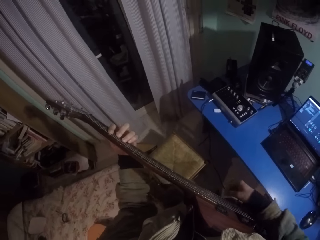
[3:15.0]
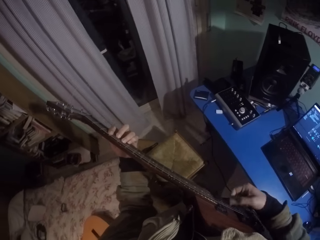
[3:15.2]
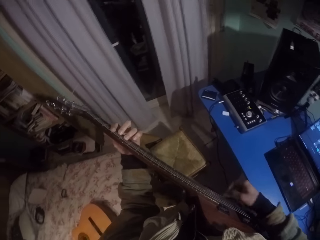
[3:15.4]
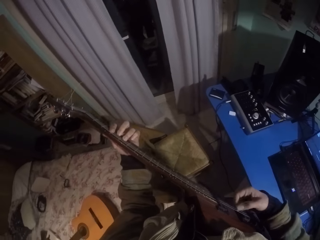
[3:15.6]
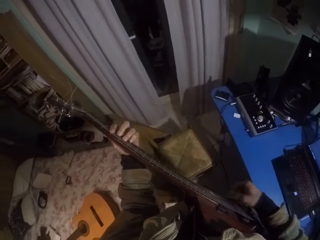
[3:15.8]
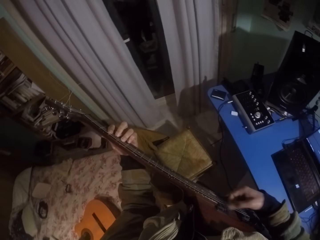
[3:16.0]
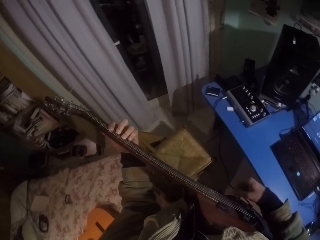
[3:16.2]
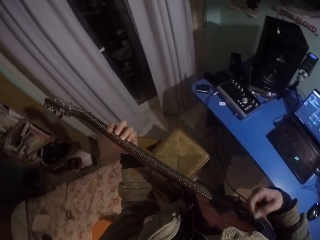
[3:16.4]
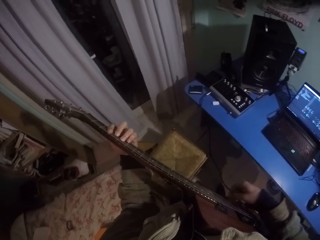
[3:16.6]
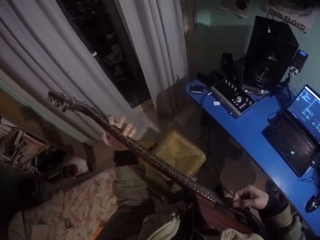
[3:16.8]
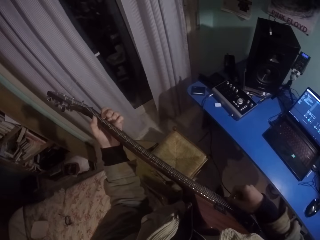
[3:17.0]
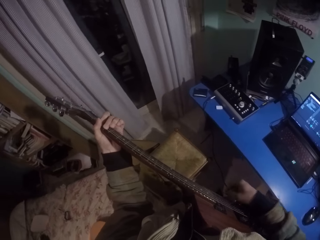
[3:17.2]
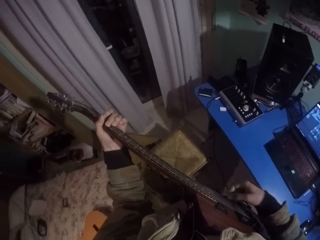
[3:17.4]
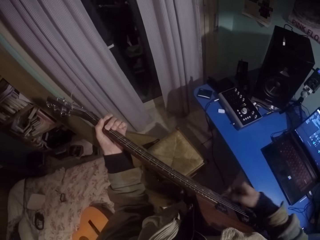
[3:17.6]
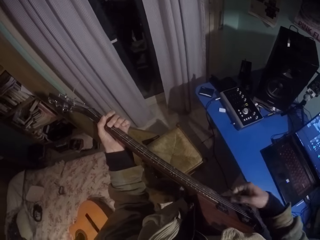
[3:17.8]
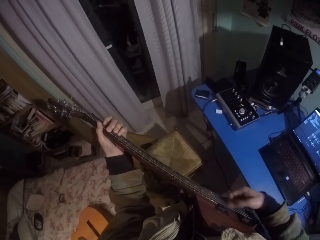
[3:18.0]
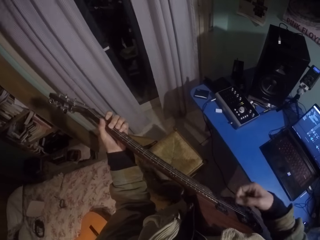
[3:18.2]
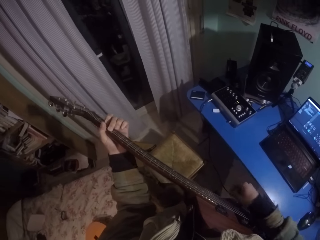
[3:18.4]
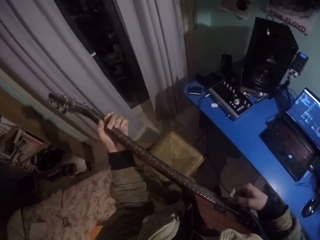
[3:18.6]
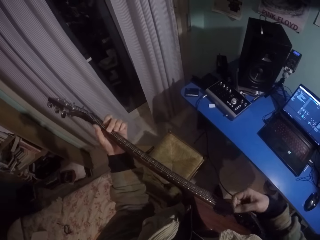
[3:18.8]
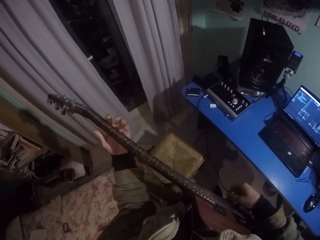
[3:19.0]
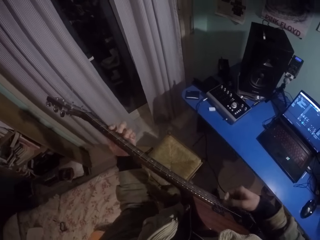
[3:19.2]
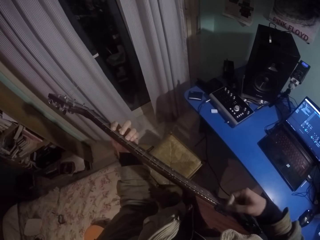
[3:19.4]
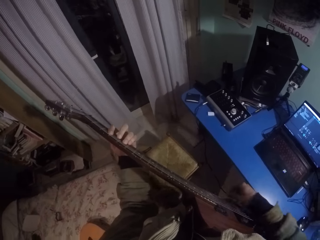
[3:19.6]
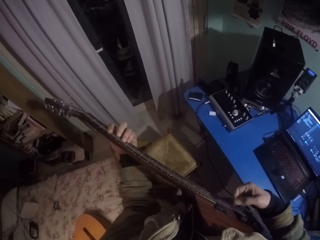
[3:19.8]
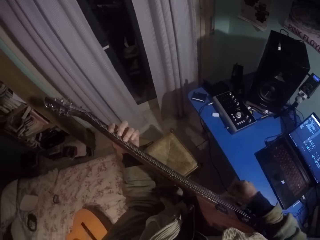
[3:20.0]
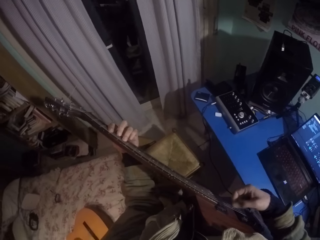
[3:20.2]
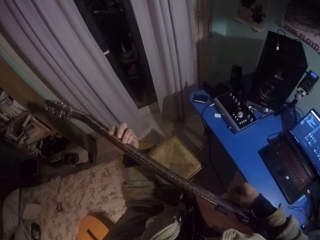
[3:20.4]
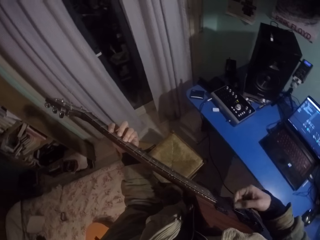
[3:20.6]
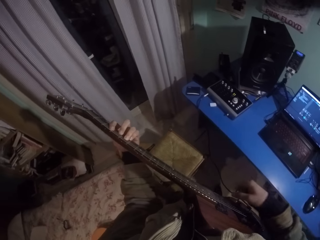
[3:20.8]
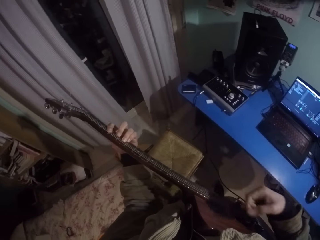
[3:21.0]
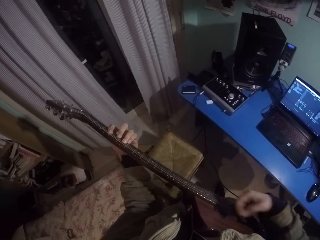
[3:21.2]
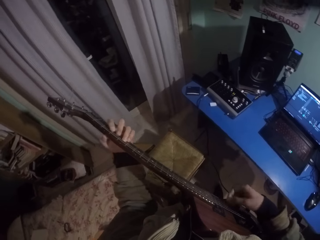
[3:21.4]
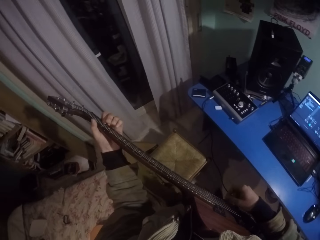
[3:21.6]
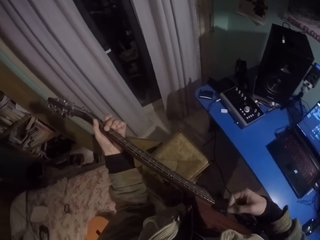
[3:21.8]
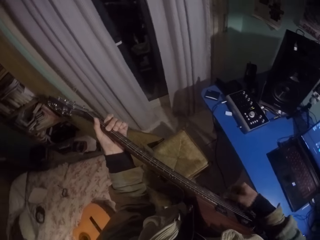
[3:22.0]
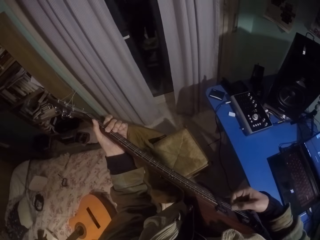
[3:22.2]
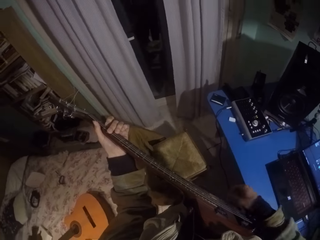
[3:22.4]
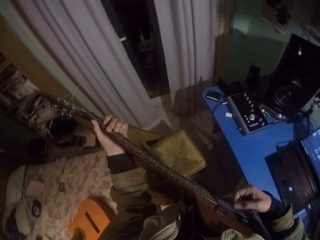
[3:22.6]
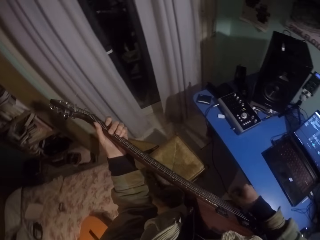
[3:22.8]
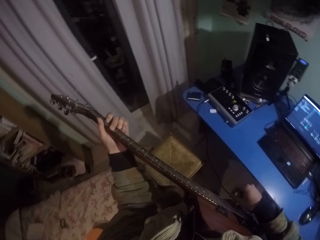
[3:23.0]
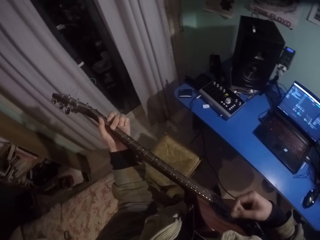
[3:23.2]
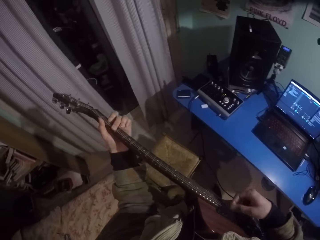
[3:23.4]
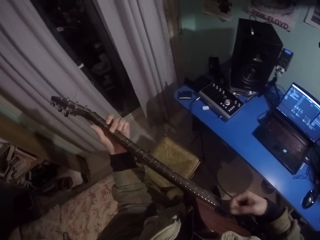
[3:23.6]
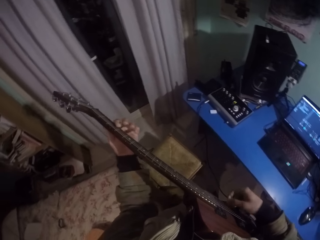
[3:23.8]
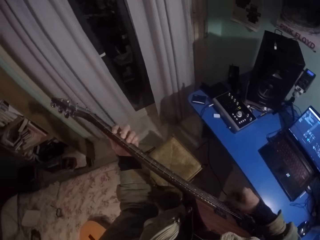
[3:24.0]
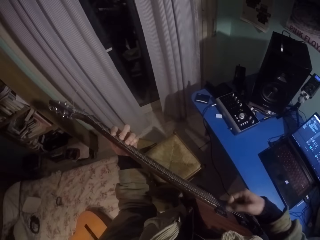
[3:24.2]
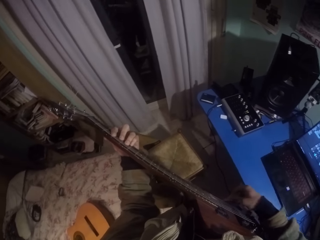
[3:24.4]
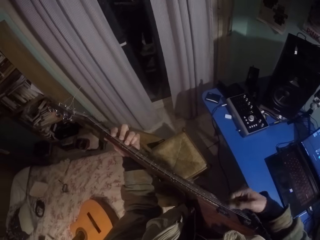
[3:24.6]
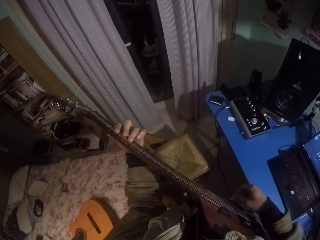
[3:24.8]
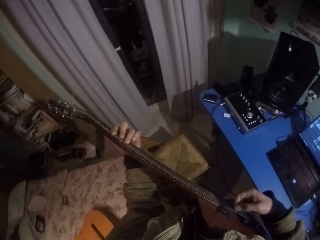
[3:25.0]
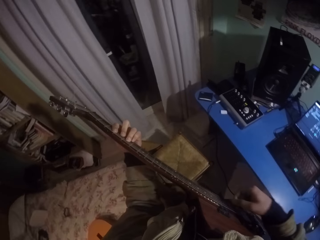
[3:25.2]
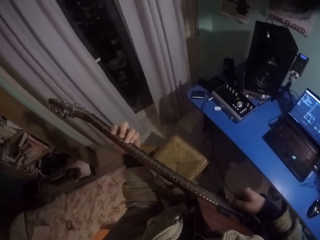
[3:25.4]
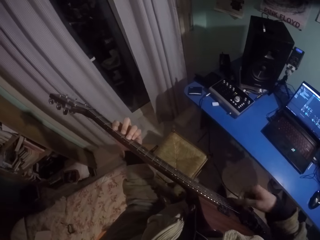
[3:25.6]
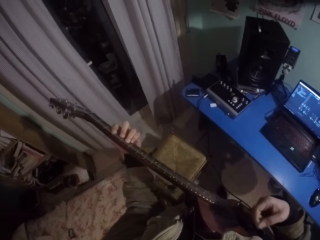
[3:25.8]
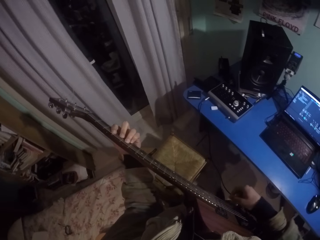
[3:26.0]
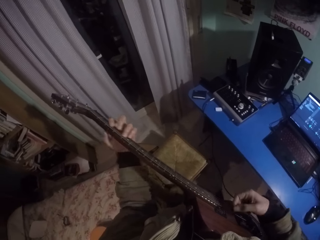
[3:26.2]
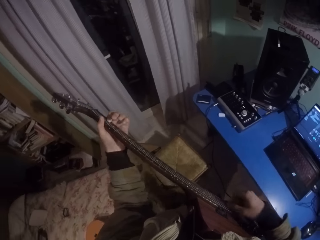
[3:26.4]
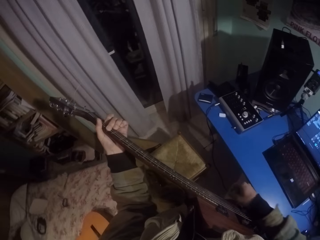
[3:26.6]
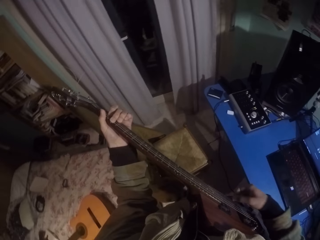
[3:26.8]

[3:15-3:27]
The camera wearer moves his left hand to the other side of the fretboard. He moves his right hand on the frets. He moves his left hand upwards on the fretboard. He moves his right hand on the frets. He moves his left hand to the other side of the fretboard. He moves his right hand on the frets. He moves his left hand upwards on the fretboard. He moves his right hand on the frets. He moves his left hand to the other side of the fretboard. He moves his right hand on the frets.

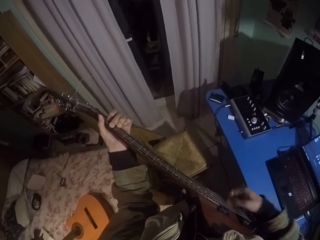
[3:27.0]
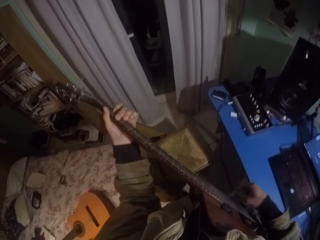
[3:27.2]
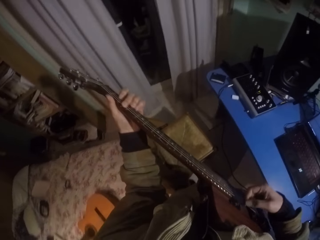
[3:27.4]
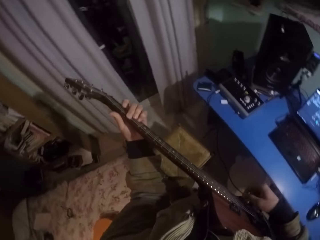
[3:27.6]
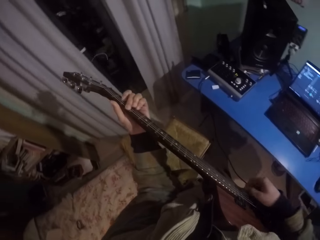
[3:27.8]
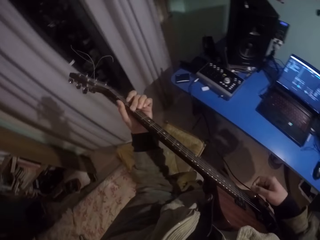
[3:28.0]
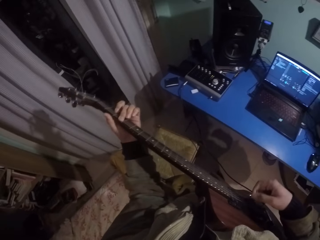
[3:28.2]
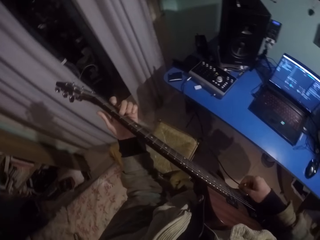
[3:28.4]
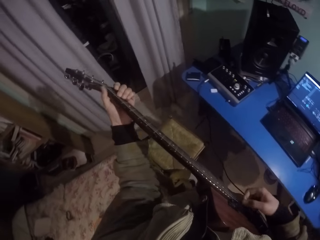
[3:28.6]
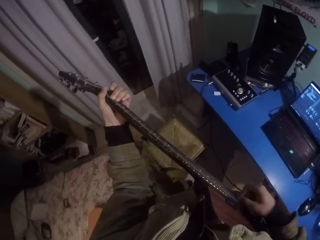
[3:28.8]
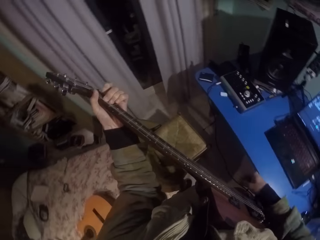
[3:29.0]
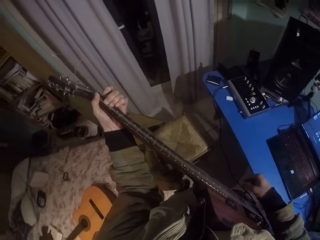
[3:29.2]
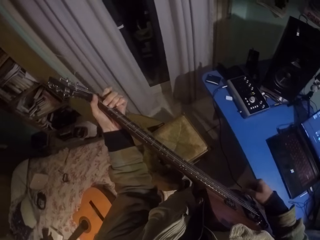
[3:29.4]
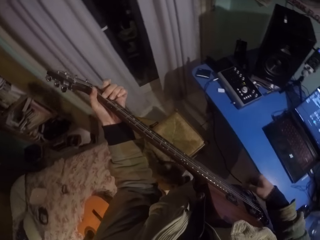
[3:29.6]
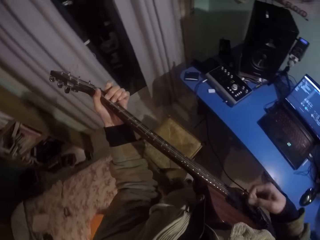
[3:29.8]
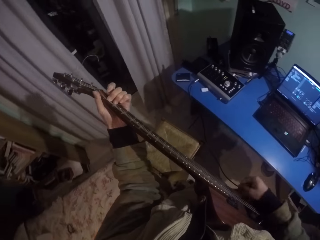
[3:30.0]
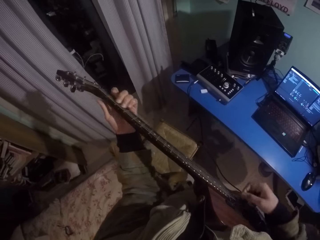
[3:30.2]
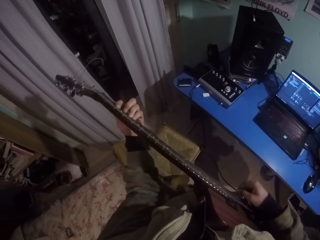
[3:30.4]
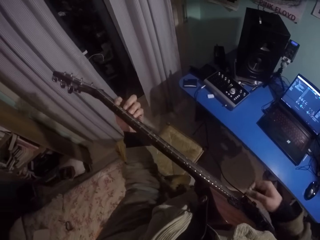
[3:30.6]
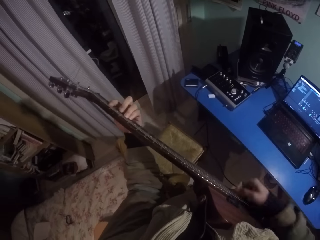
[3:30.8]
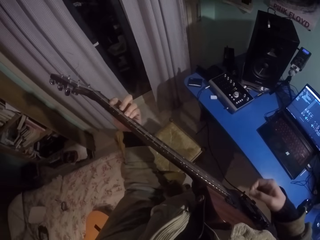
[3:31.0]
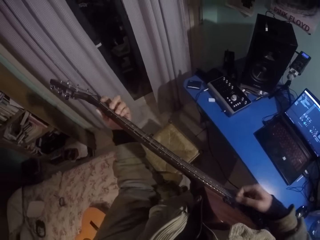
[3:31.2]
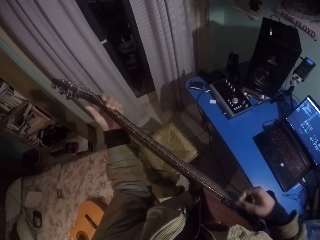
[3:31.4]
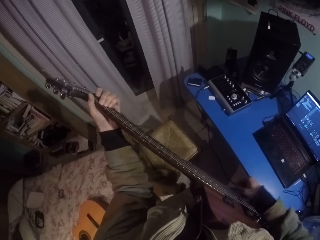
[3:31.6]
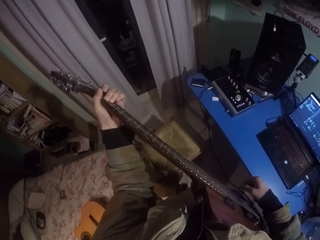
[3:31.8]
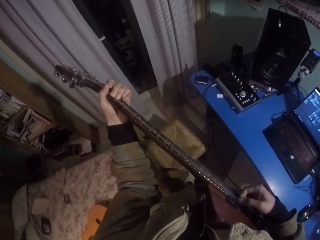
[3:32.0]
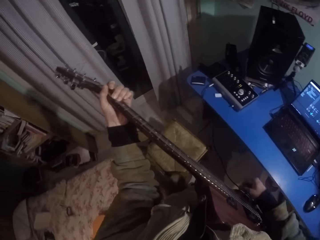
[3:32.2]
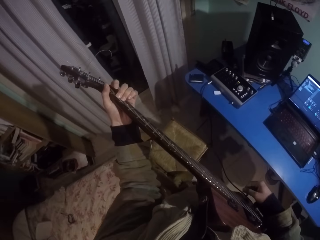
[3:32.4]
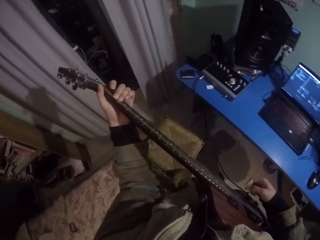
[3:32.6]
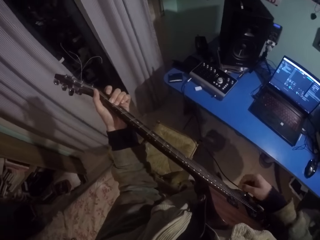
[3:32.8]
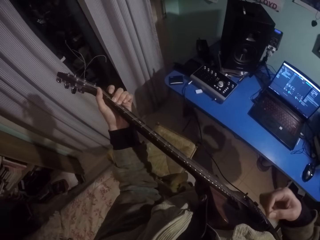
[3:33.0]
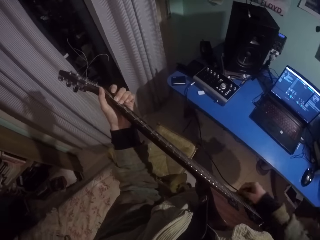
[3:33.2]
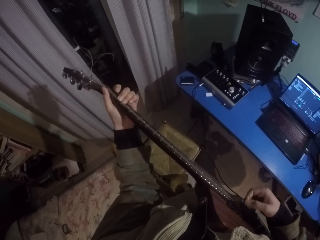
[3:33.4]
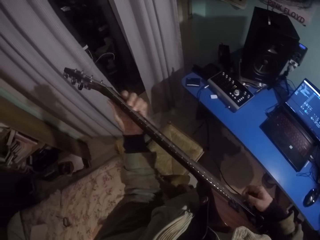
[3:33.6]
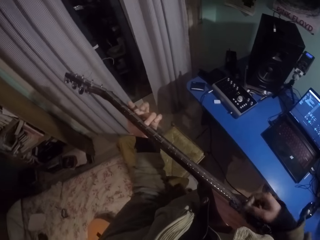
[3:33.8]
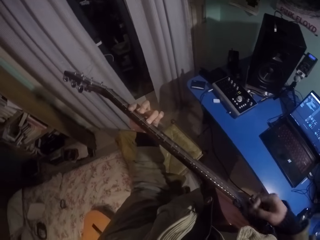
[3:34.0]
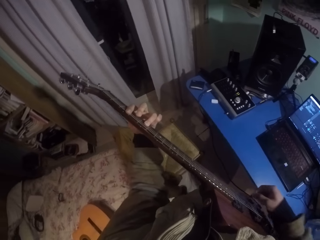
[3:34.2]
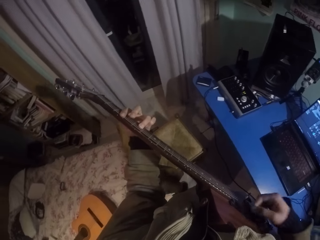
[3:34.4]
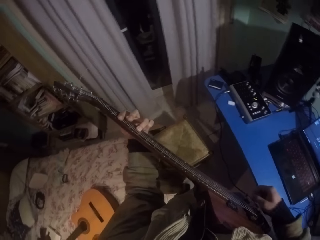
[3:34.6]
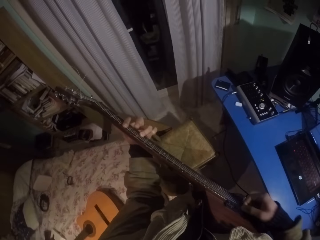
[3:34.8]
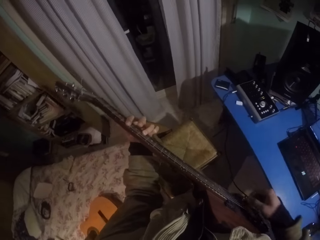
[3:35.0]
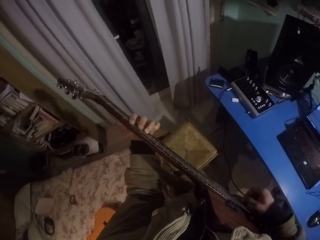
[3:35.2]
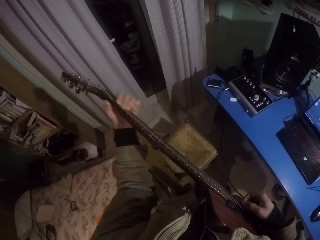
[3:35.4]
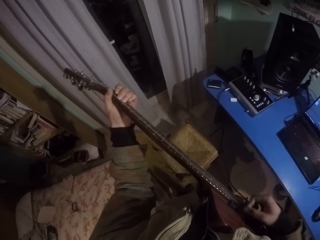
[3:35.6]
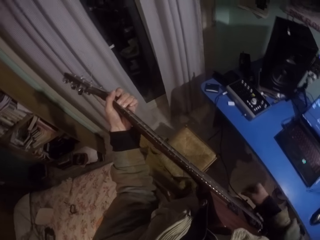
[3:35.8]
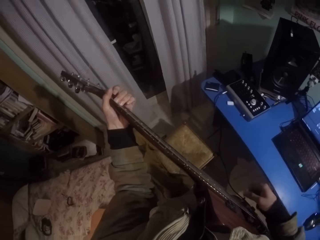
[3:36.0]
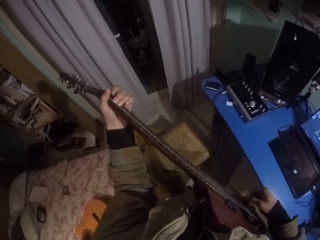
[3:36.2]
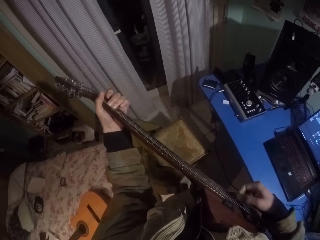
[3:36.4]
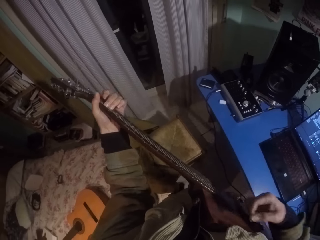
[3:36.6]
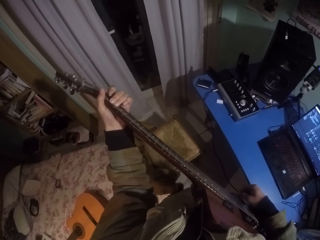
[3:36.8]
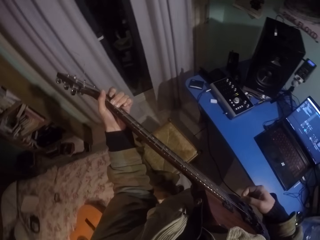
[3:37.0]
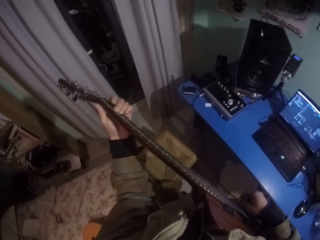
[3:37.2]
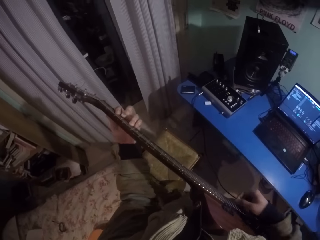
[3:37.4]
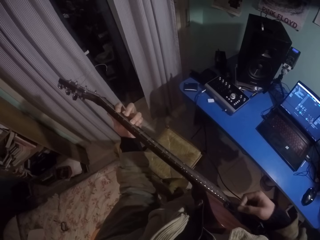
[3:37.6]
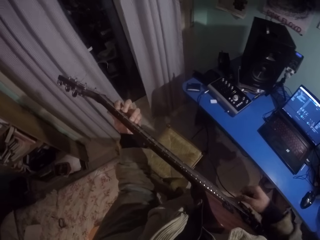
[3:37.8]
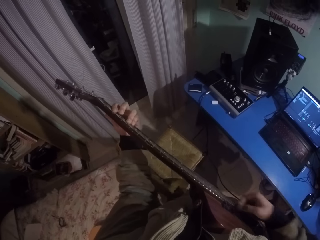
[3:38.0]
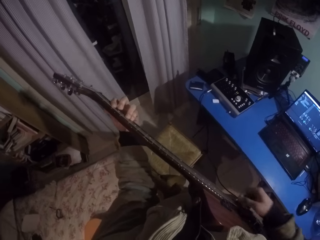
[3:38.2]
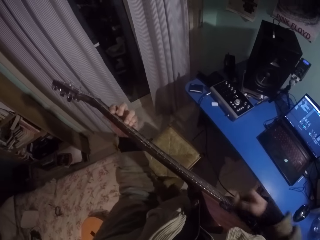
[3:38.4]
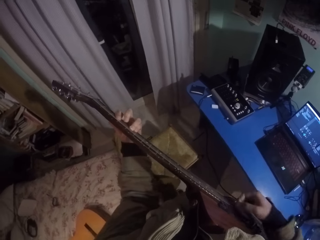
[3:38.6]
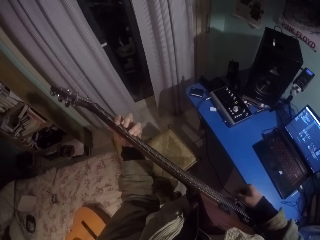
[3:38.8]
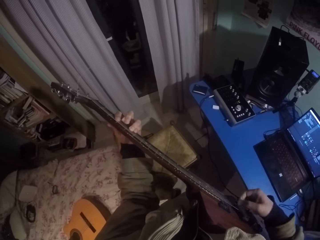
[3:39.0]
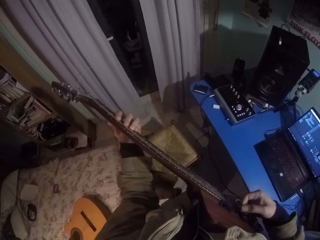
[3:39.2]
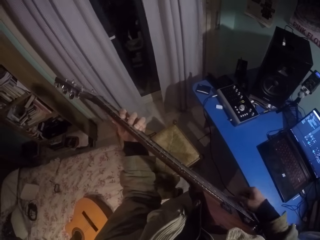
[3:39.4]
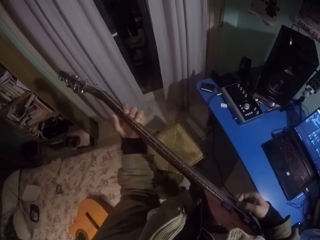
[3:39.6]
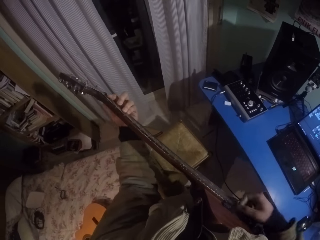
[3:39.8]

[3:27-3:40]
The camera wearer moves his left hand upwards on the fretboard. He moves his right hand on the frets. He moves his left hand upwards on the fretboard. He moves his right hand on the frets. He moves his left hand to the other side of the fretboard. He moves his right hand on the frets. He moves his left hand upwards on the fretboard. He moves his right hand on the frets. He moves his left hand to the other side of the fretboard. He moves his right hand on the frets. He moves his left hand upwards on the fretboard. He moves his right hand on the frets. He moves his left hand to the other side of the fretboard. He moves his right hand on the frets.
